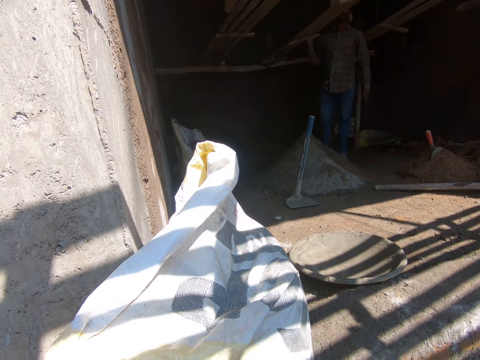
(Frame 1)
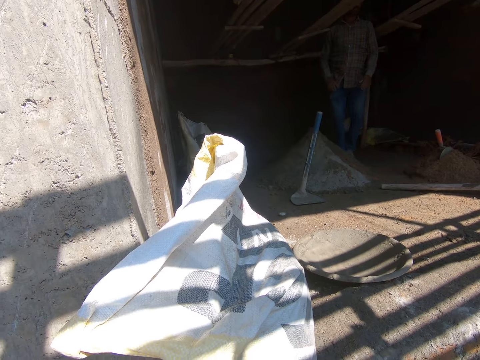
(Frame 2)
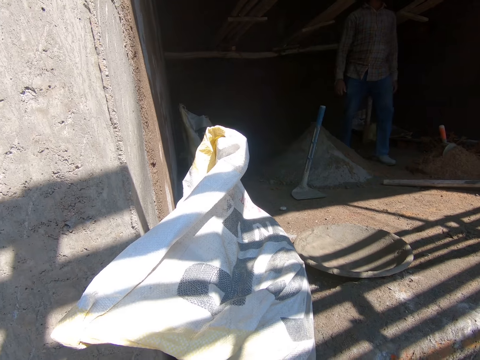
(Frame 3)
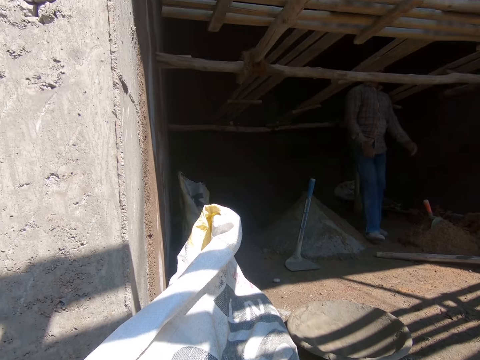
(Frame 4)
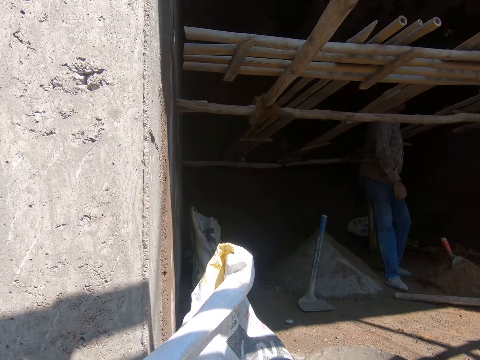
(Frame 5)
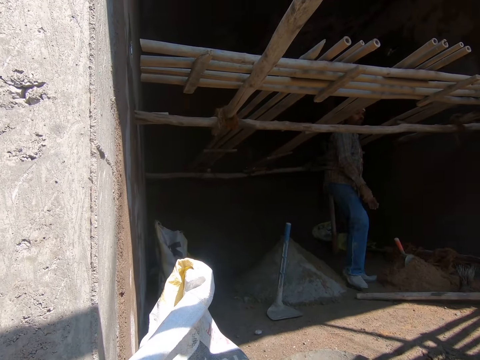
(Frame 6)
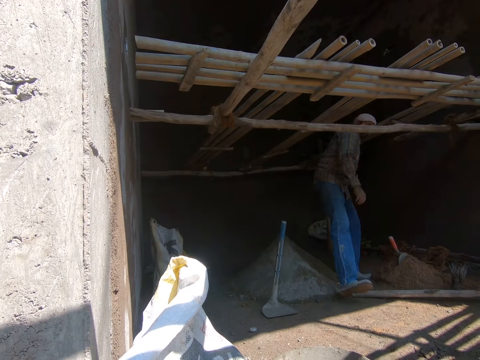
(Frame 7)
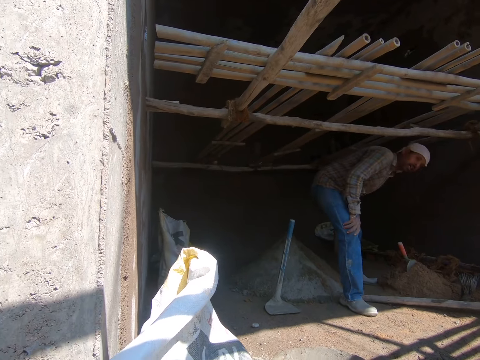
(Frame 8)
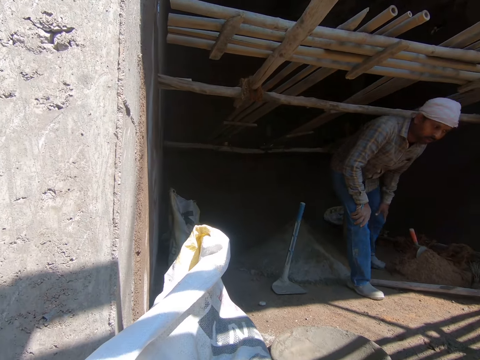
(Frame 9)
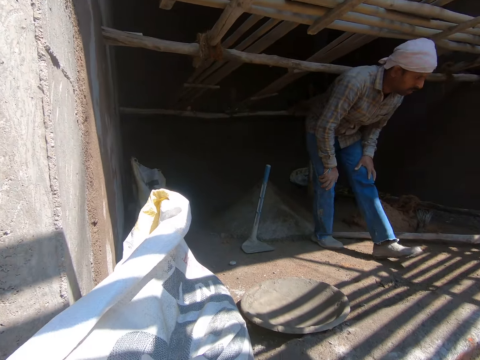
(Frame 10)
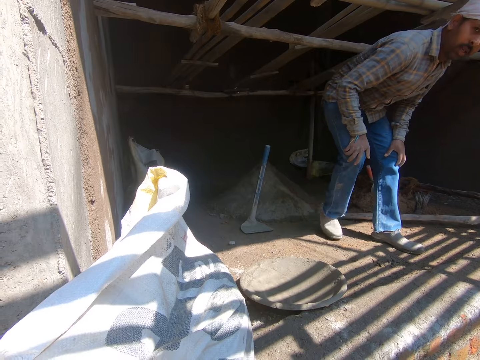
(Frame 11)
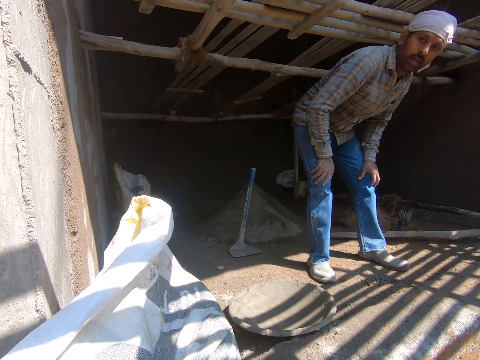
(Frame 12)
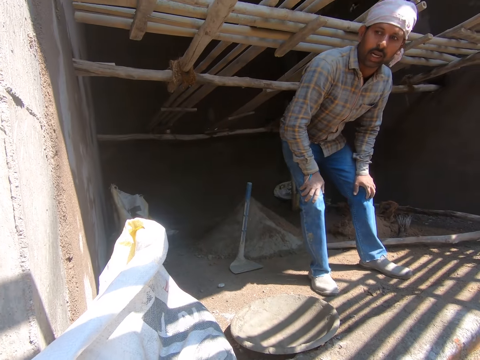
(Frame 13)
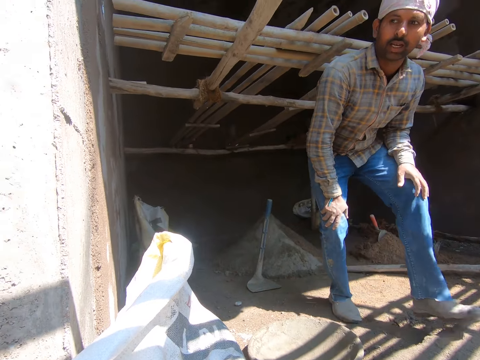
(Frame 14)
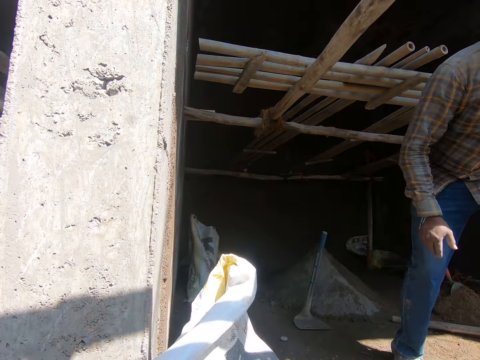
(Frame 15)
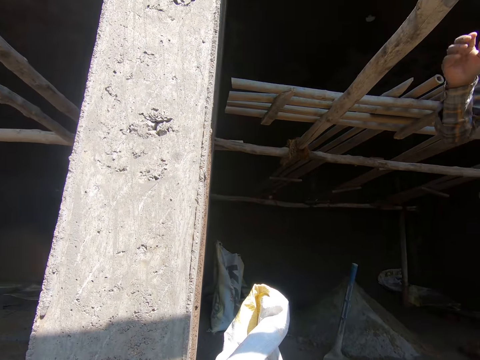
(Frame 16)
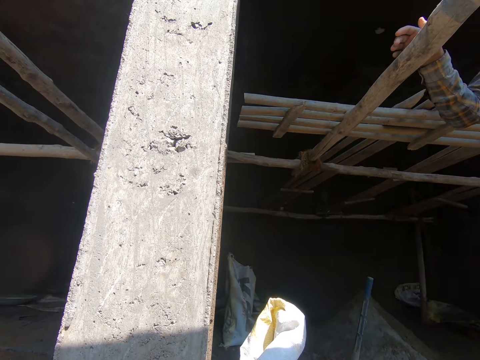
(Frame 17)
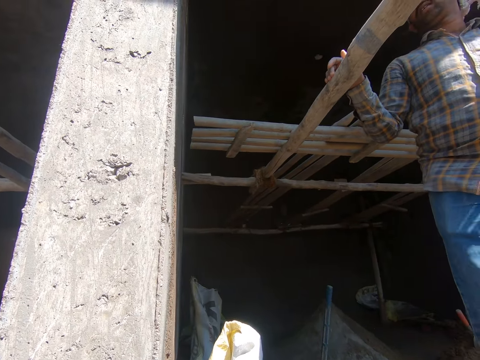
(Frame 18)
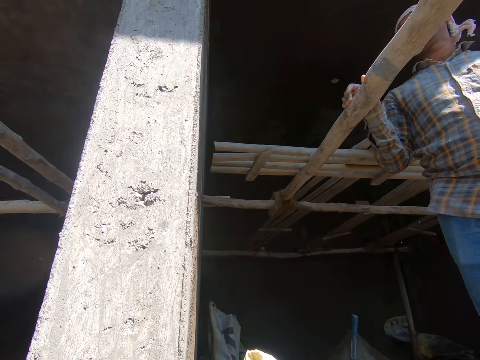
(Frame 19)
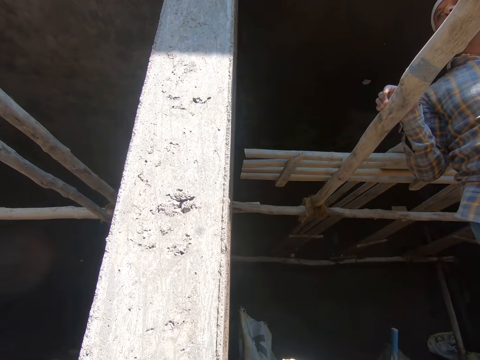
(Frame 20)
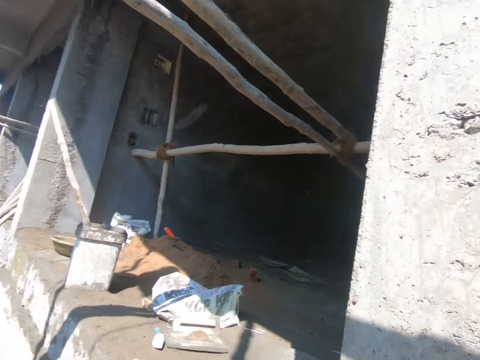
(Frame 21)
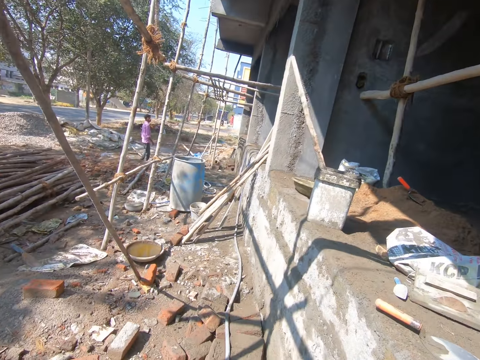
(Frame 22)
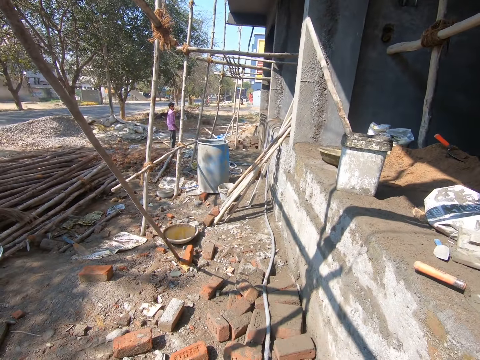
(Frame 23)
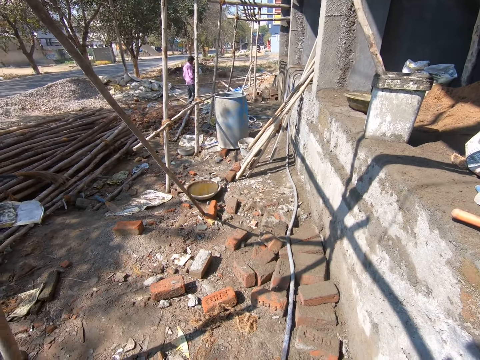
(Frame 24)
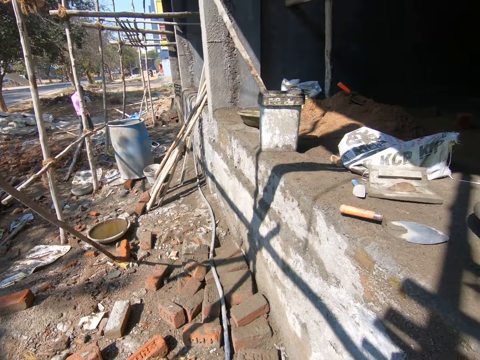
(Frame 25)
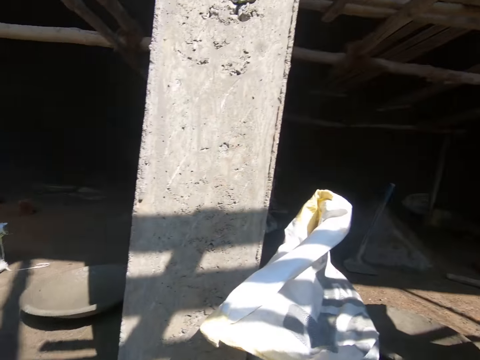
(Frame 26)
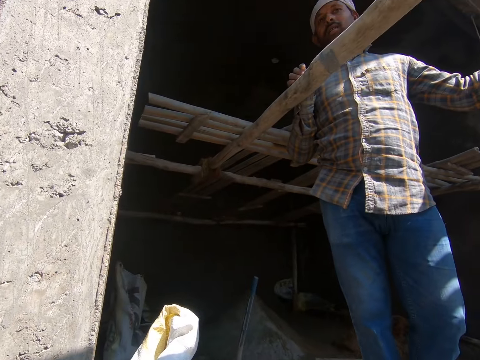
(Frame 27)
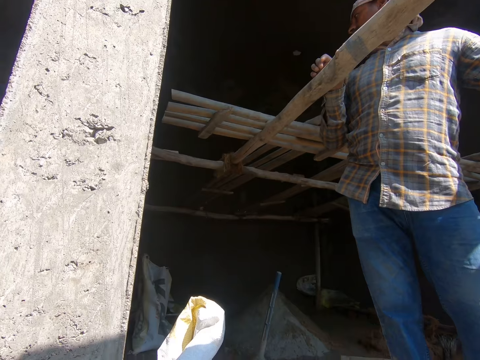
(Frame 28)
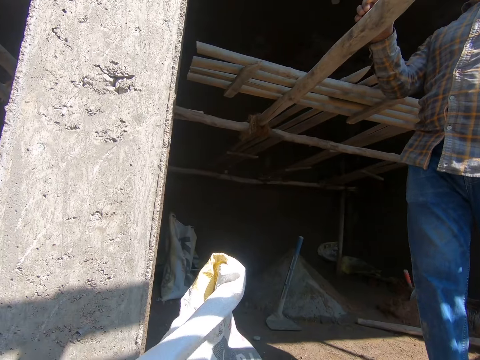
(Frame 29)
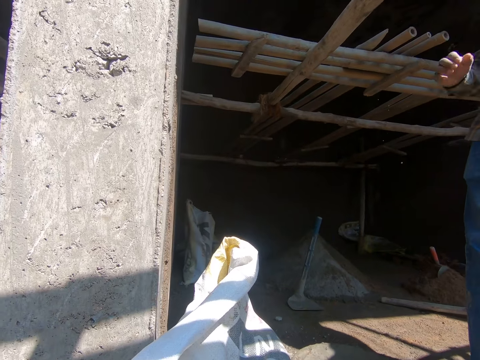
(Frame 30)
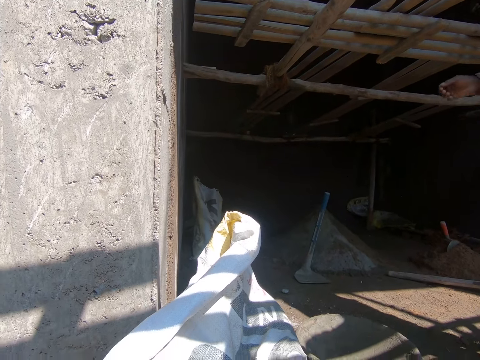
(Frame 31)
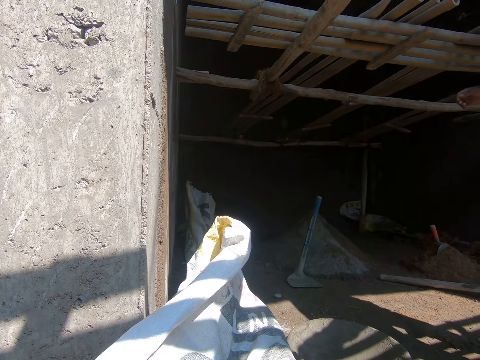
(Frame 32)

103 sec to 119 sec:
The camera wearer converses with a man. The man holds his right knee with his right hand, holds his left knee with his left hand, and holds the scaffold of the building with his right hand. The camera wearer looks around the construction site. They converse with the man.

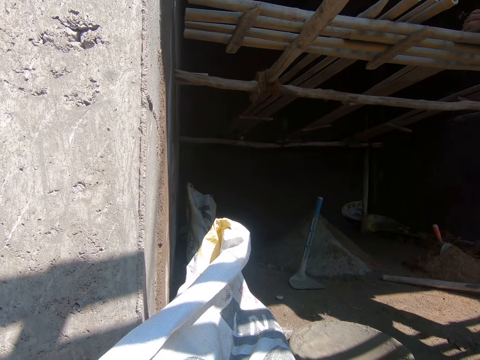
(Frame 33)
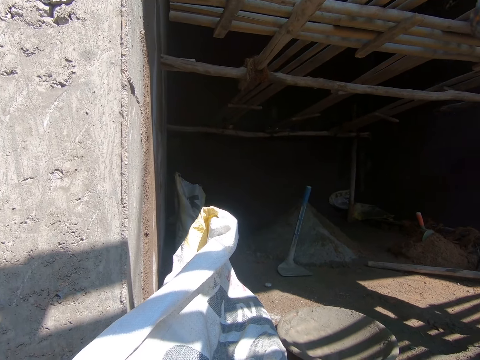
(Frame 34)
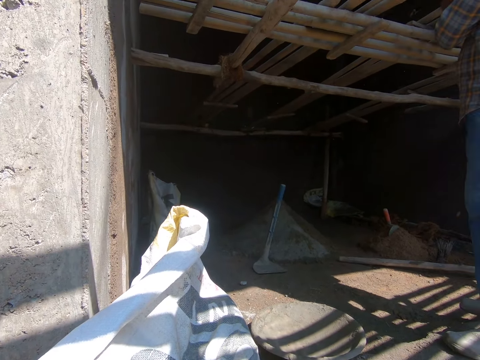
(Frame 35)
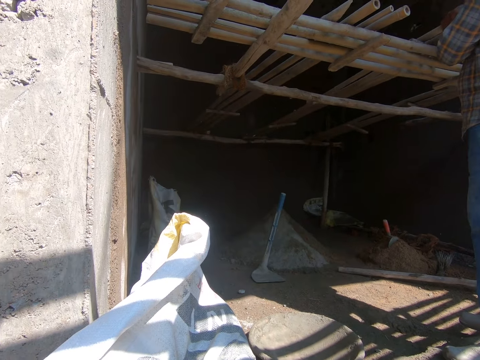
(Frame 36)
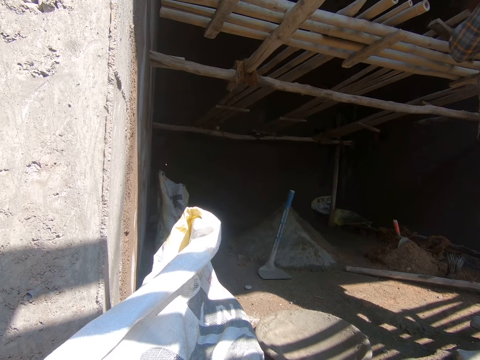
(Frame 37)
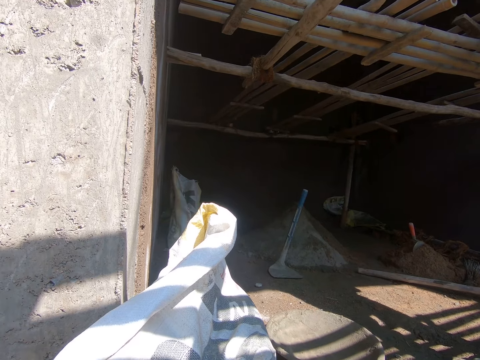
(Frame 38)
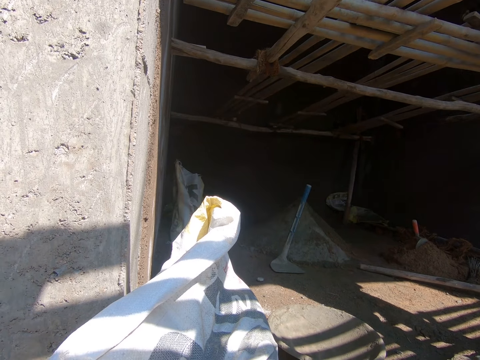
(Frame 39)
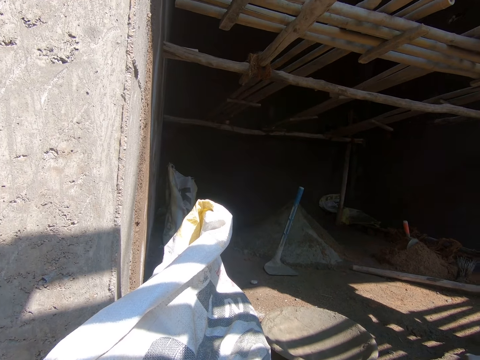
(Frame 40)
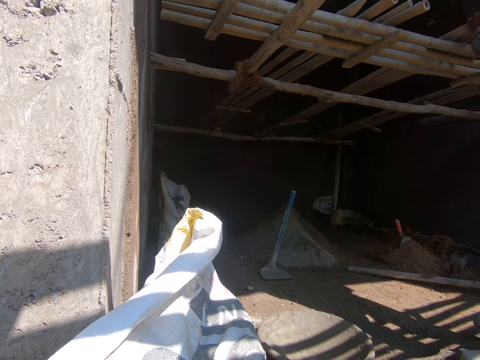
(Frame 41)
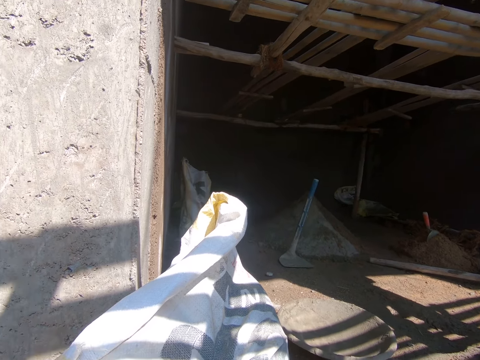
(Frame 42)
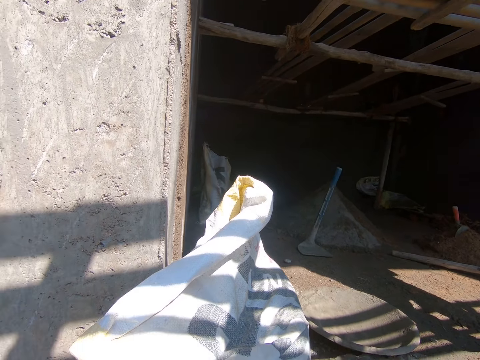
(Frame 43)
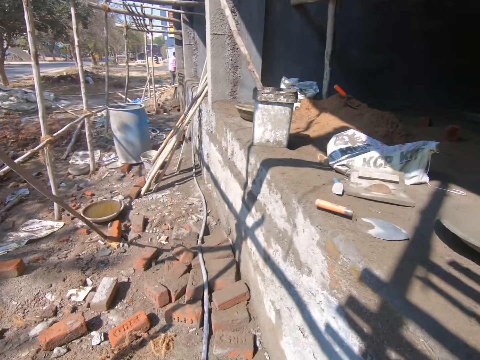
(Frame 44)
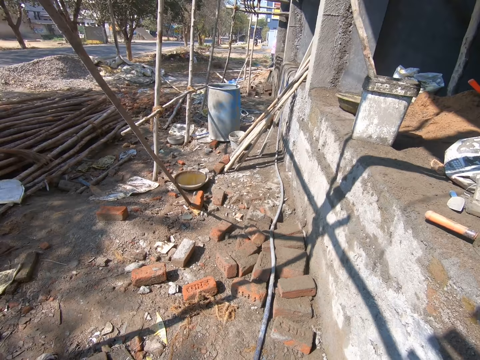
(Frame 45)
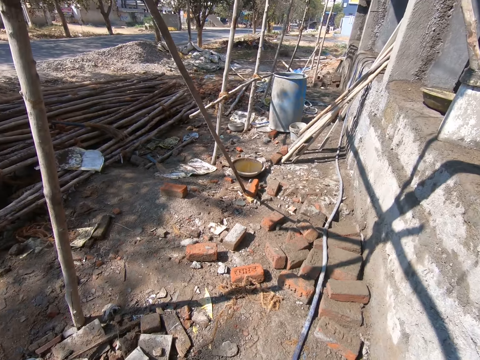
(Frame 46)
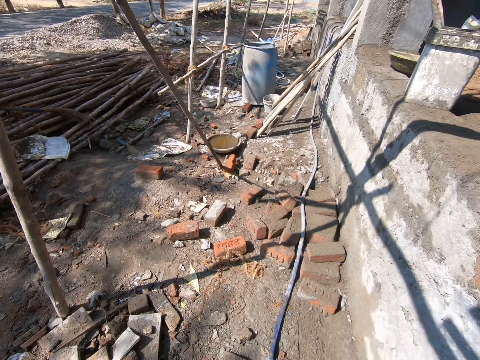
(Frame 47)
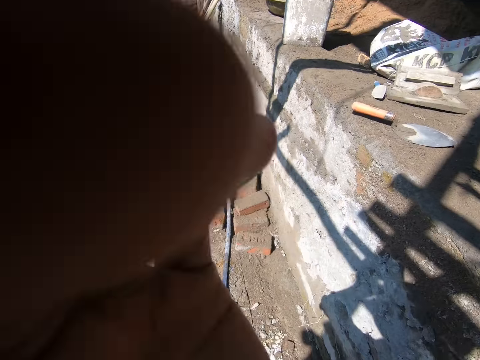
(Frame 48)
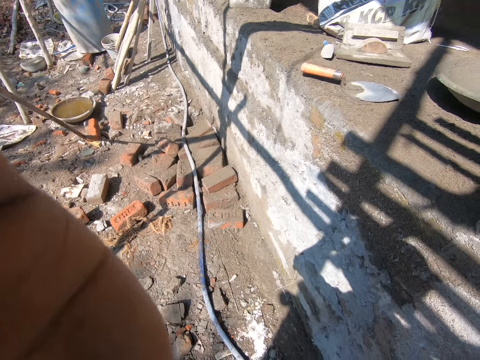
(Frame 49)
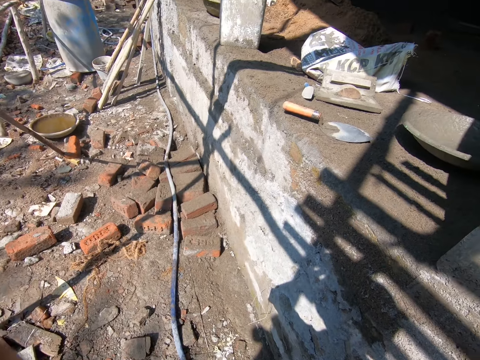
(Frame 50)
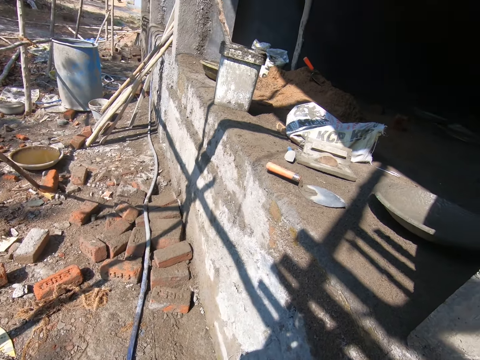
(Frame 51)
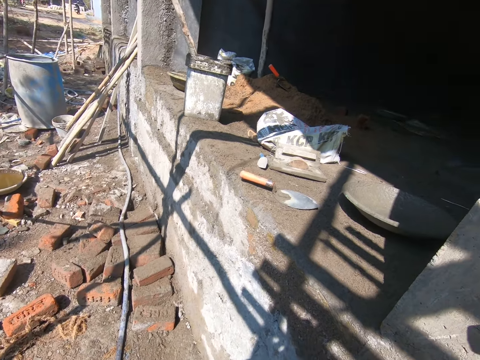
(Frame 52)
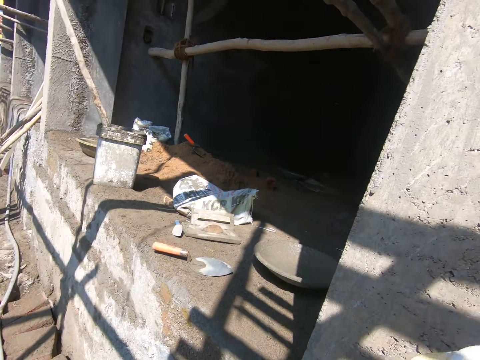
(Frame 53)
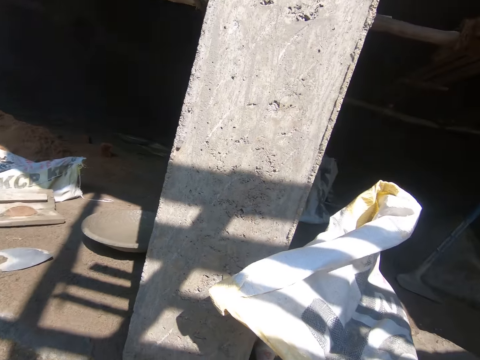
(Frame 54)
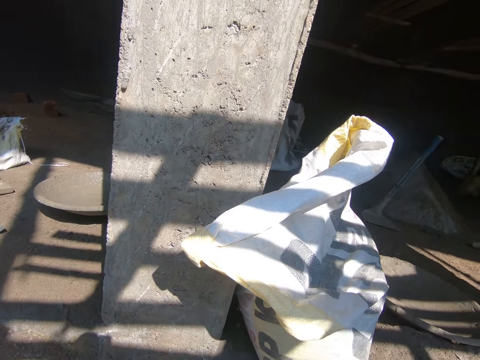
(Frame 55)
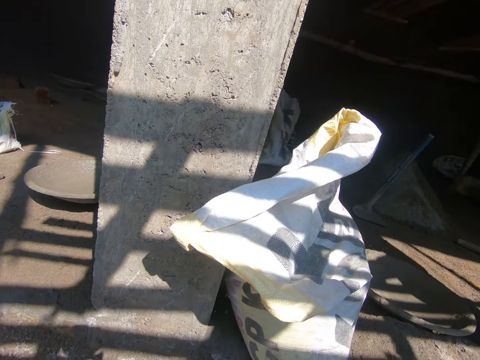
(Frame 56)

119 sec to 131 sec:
The man adjusts the bamboo platform on the scaffold of the building with his hands. The camera wearer looks around the construction site. He adjusts a camera on his head with his left hand.
